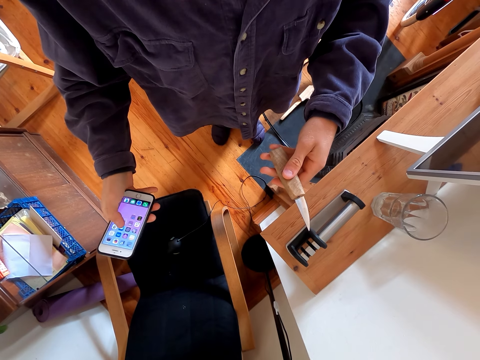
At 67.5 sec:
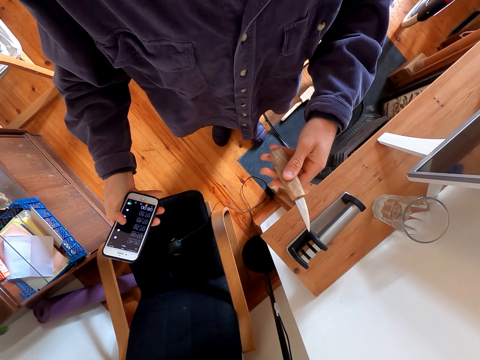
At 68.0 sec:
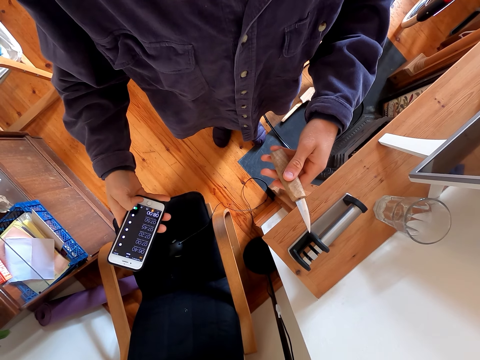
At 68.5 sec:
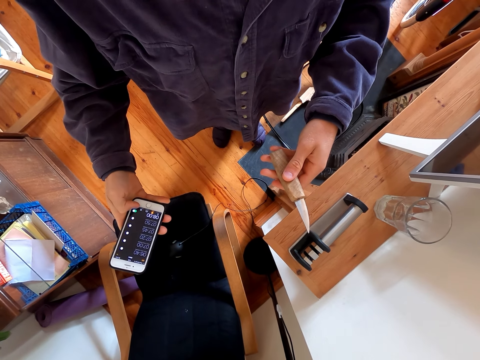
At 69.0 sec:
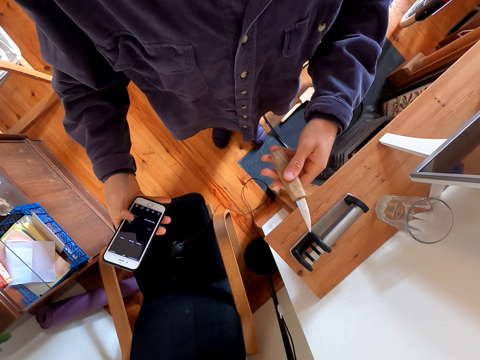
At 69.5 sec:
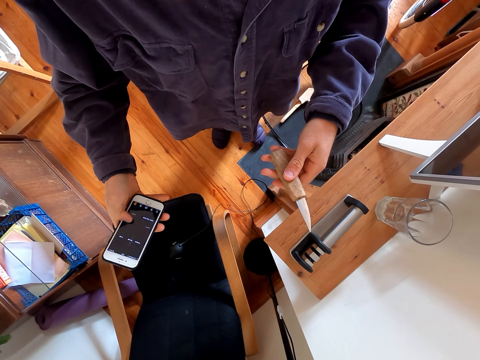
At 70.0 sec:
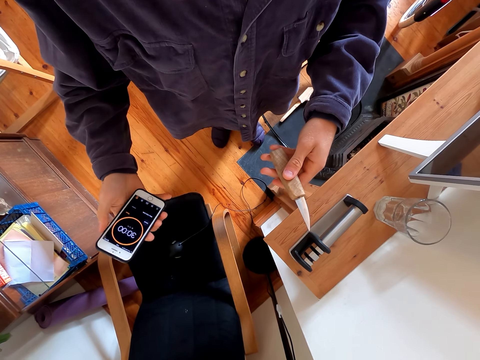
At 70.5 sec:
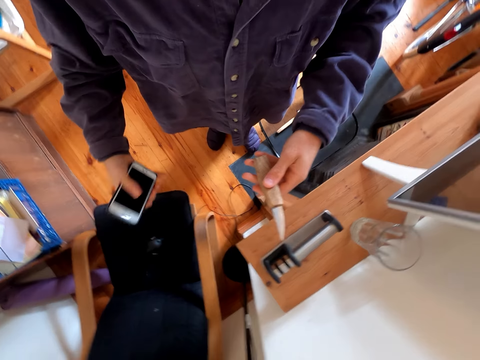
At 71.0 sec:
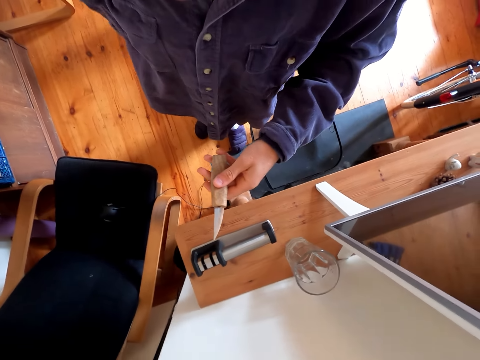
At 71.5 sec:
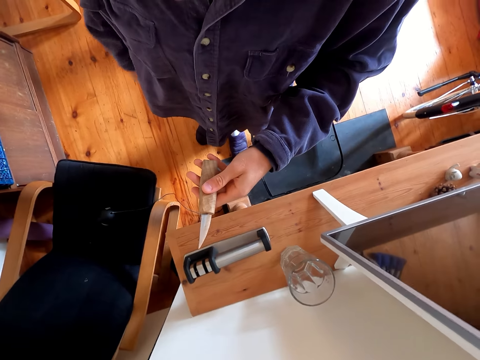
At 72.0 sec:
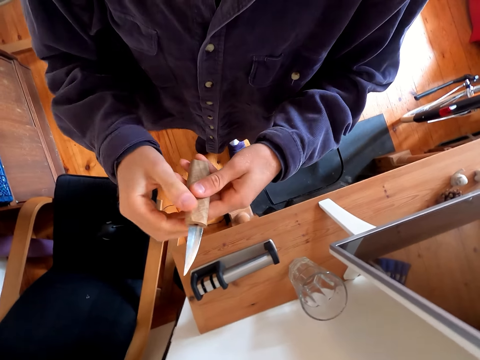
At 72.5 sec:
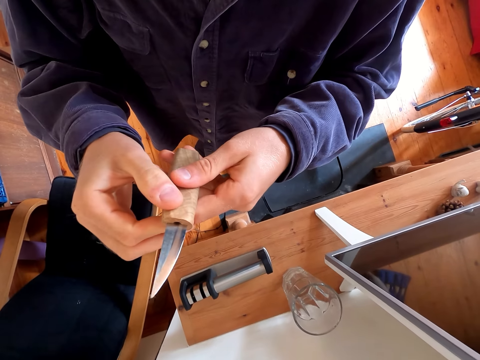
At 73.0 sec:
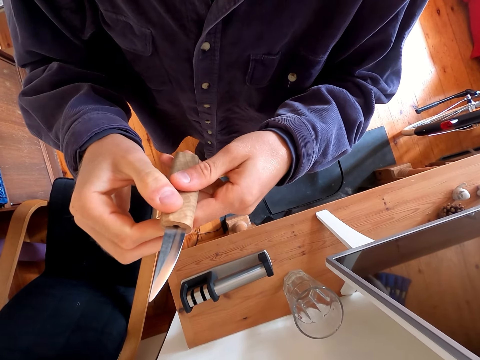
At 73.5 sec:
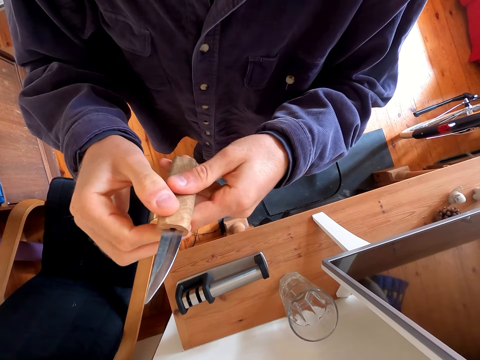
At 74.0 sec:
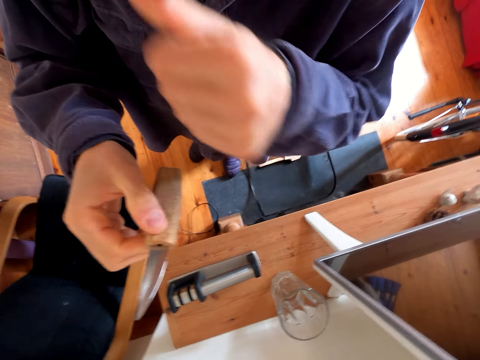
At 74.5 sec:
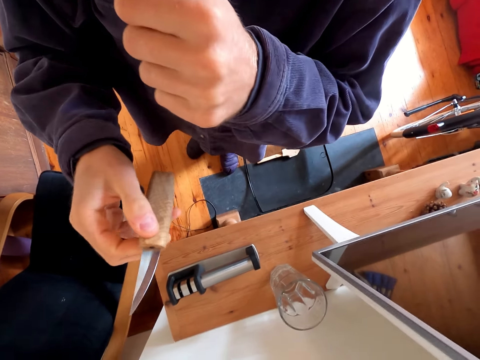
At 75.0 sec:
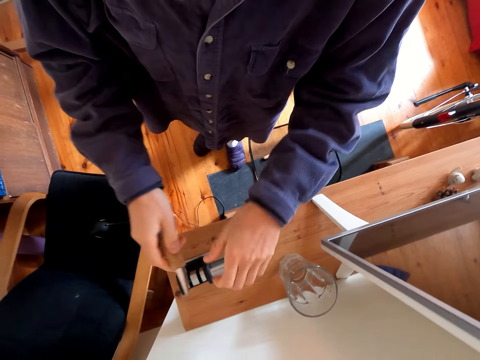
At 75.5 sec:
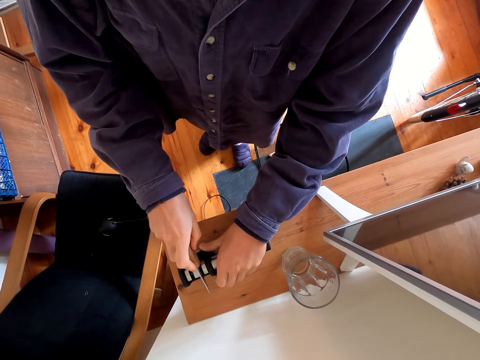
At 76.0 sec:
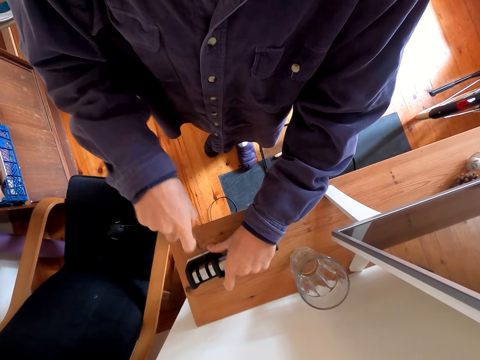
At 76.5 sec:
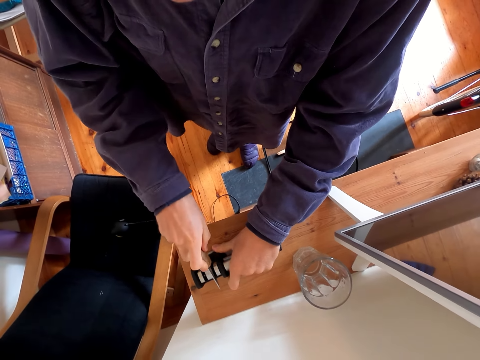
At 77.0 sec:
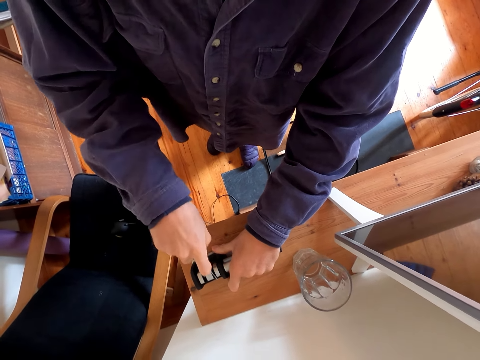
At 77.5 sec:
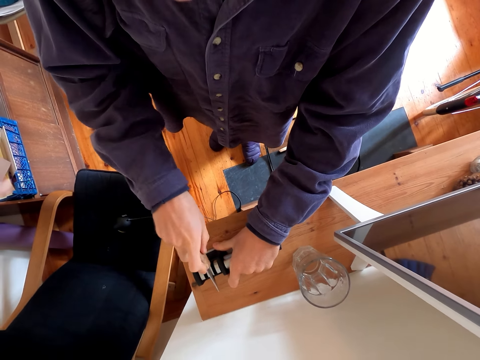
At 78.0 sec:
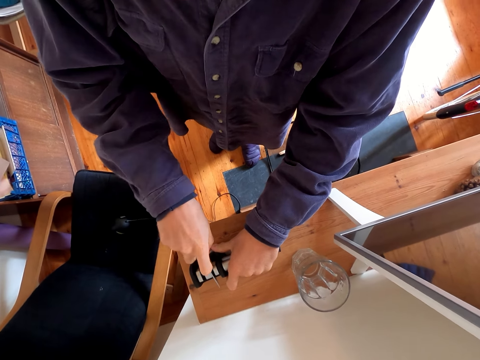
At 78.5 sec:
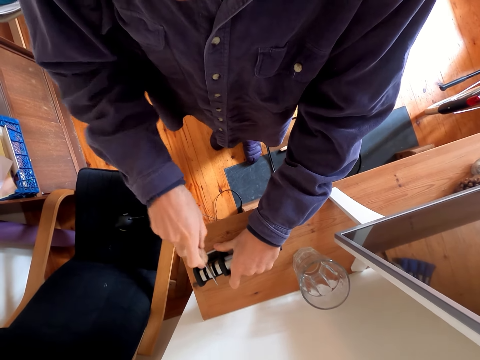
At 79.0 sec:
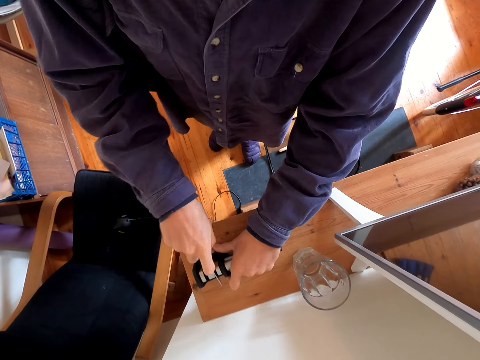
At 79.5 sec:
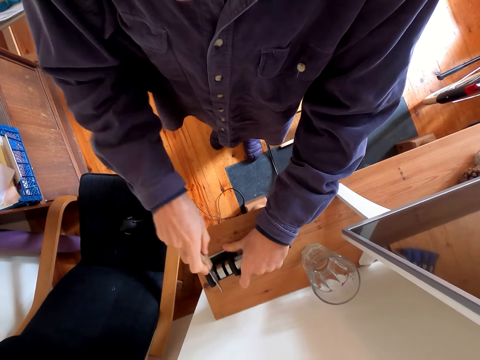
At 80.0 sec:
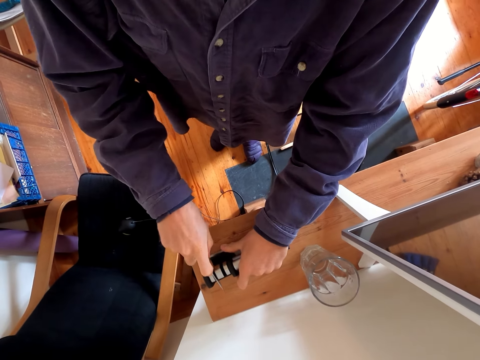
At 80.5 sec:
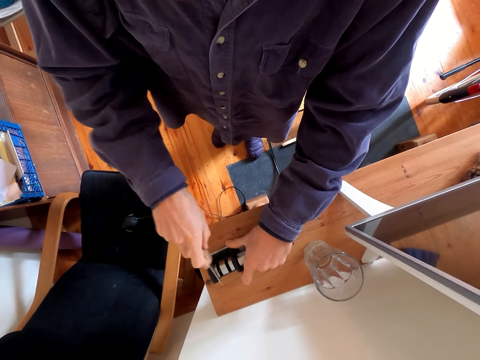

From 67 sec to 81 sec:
The camera wearer switches his cellphone. He puts the cellphone in the pocket. He stares at the knife. He touches his face. He grinds the knife.

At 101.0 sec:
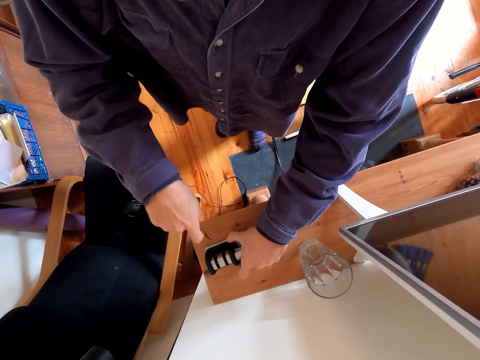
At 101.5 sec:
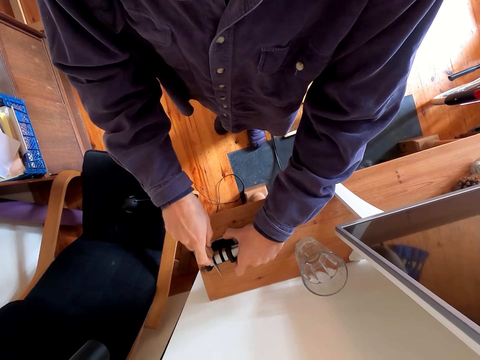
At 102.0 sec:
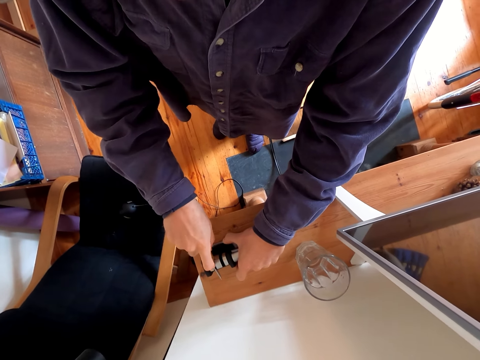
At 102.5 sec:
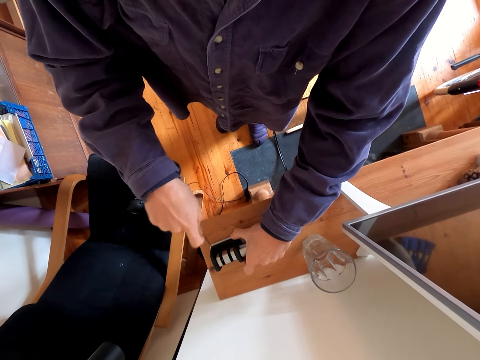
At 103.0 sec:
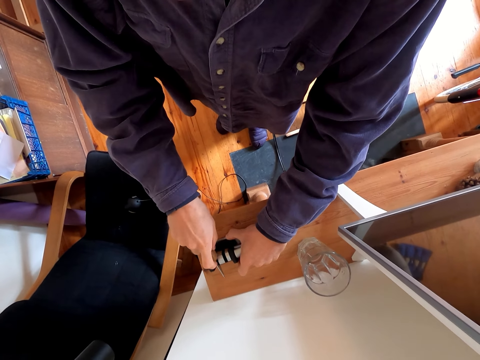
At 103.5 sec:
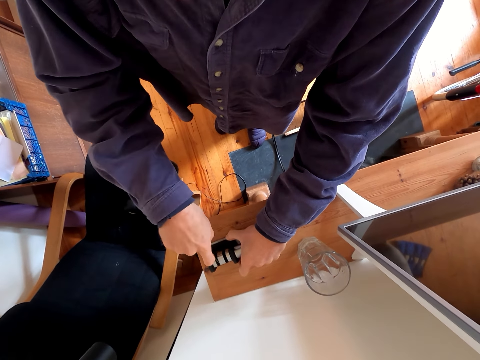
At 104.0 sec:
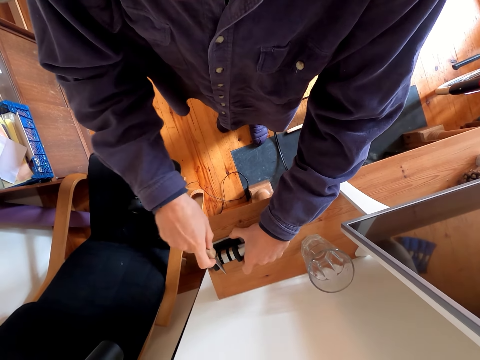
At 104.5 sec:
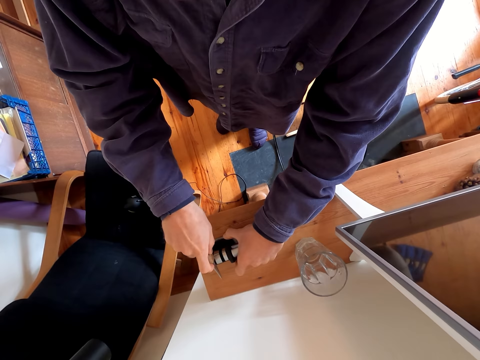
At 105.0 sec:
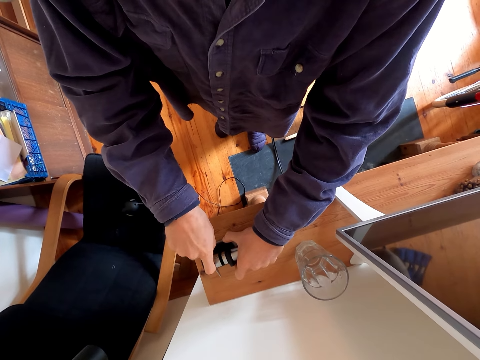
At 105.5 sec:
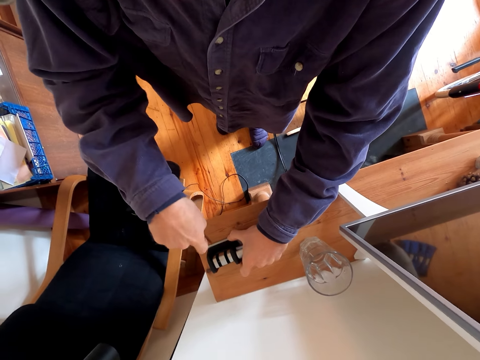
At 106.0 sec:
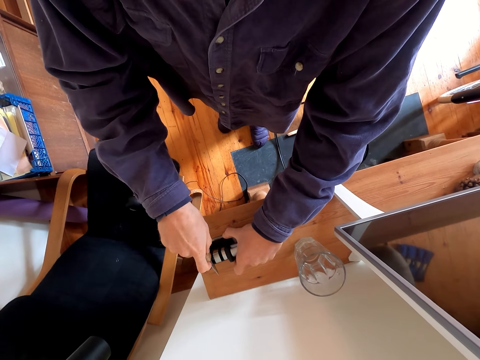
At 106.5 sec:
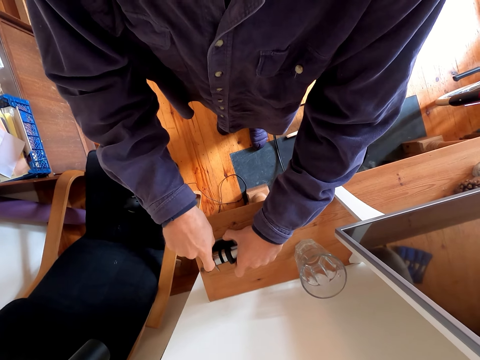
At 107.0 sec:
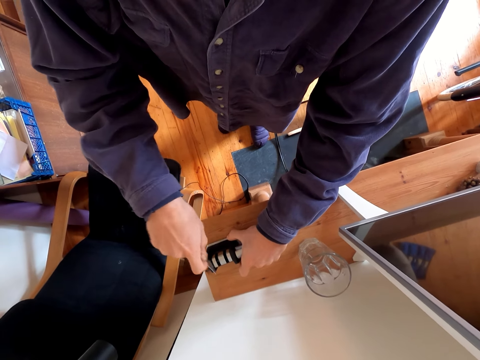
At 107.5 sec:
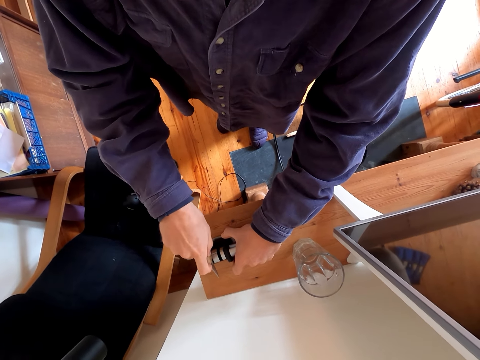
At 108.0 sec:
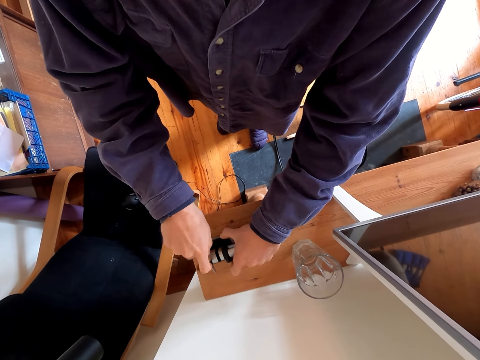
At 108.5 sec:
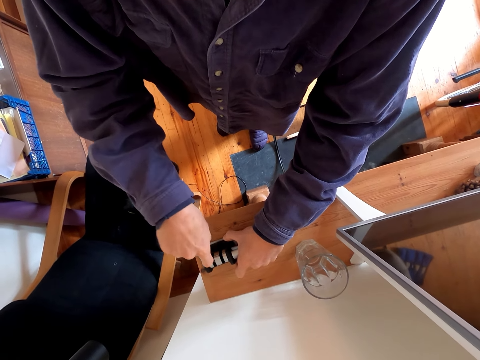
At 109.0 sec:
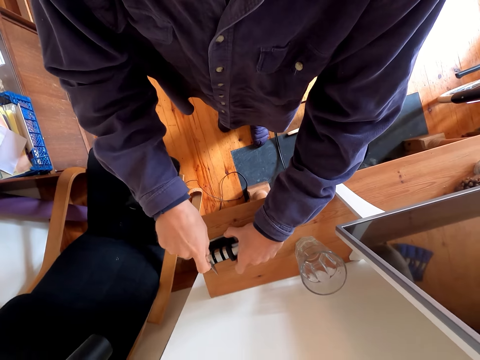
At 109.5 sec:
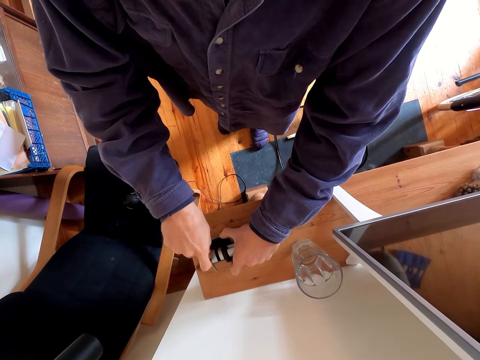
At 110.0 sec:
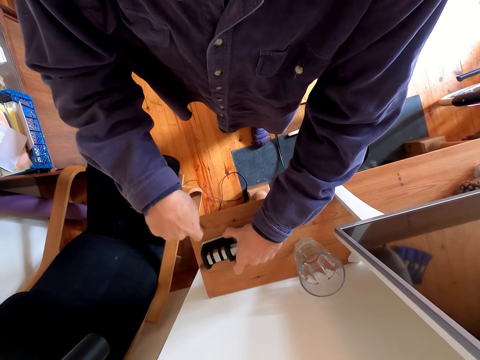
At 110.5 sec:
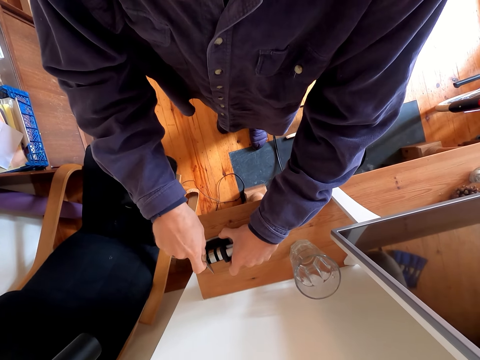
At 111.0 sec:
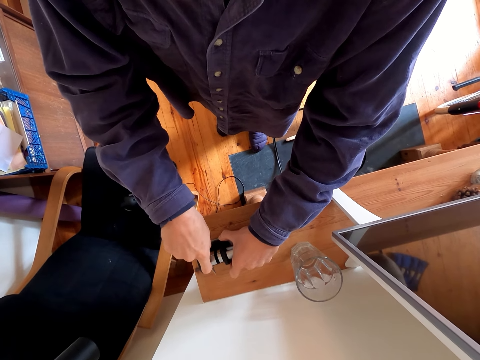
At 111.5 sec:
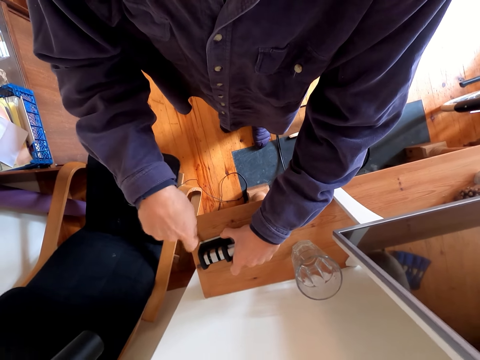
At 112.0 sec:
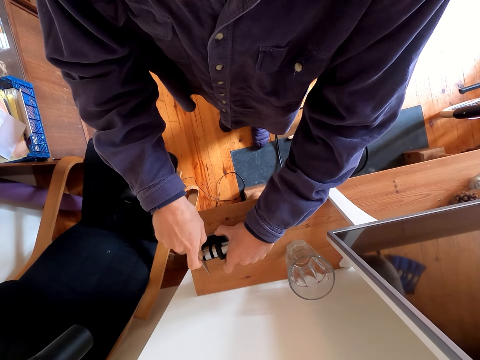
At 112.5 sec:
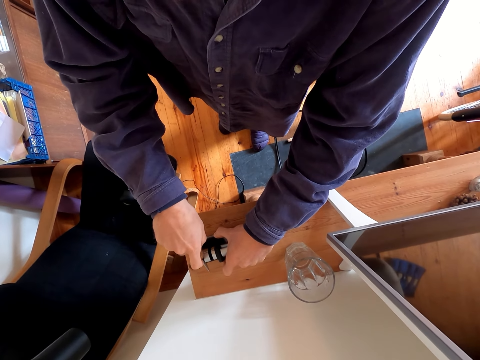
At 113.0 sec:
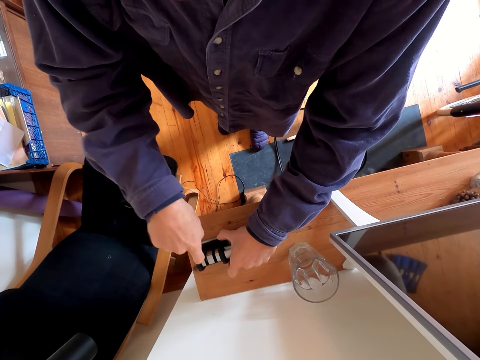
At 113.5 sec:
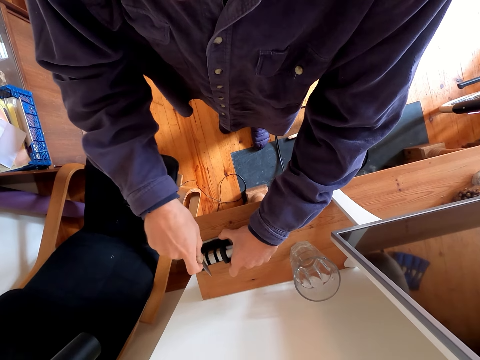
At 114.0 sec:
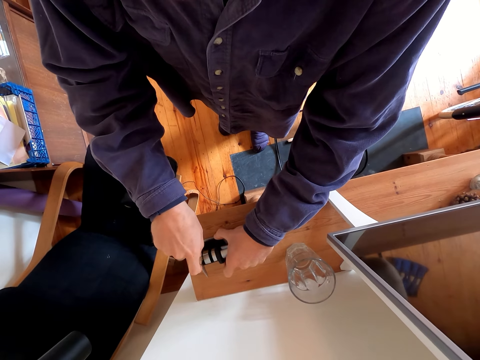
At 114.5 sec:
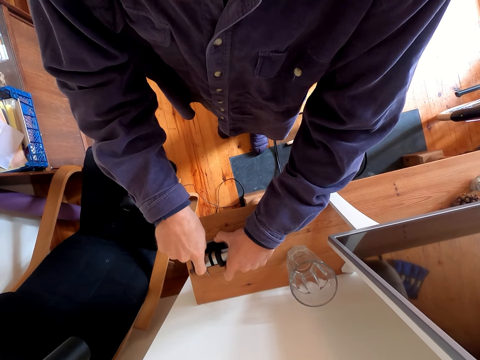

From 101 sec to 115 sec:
The camera wearer cuts something.
